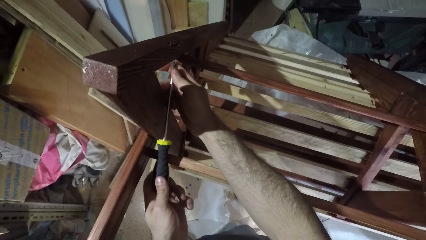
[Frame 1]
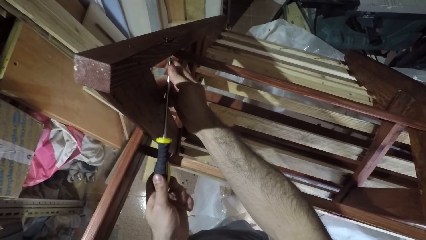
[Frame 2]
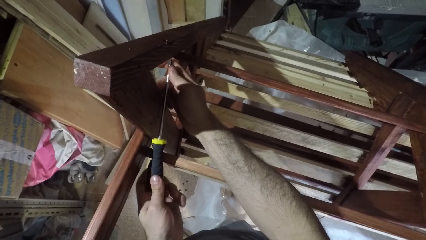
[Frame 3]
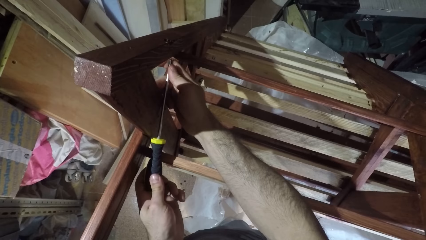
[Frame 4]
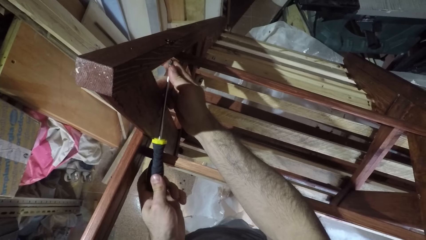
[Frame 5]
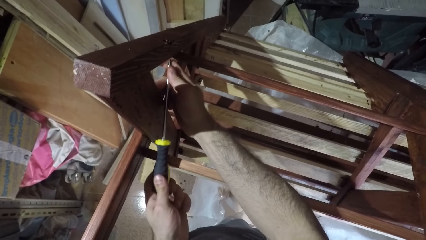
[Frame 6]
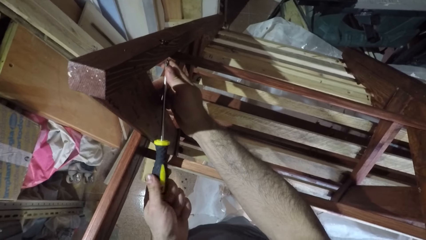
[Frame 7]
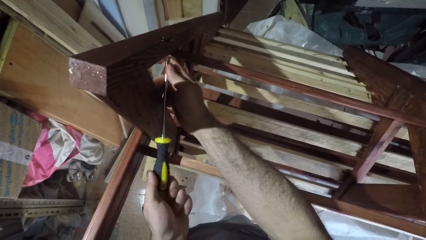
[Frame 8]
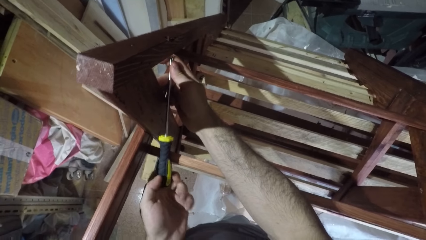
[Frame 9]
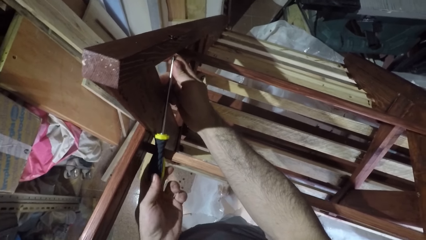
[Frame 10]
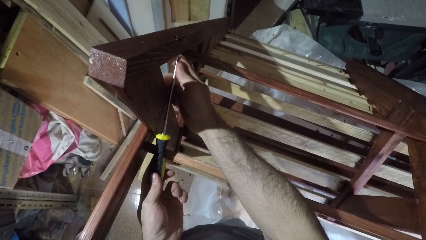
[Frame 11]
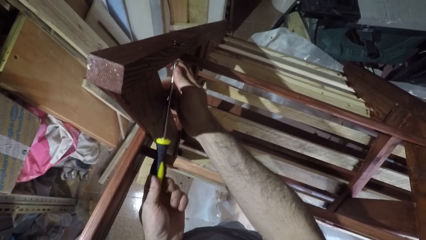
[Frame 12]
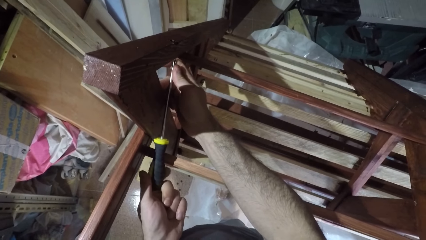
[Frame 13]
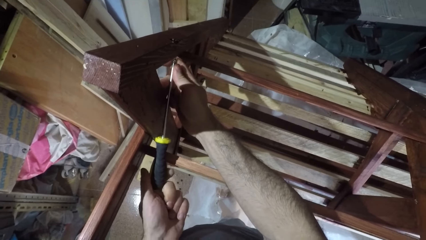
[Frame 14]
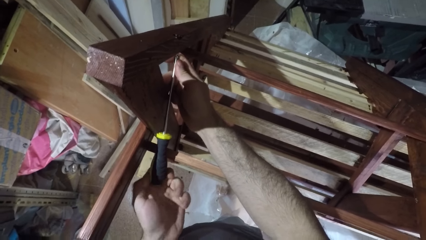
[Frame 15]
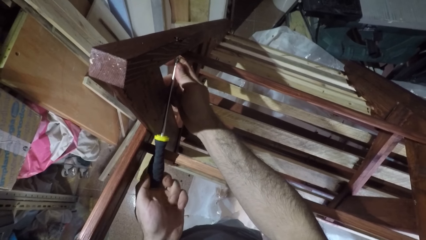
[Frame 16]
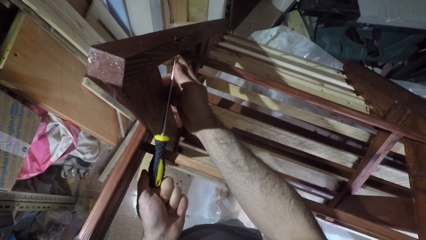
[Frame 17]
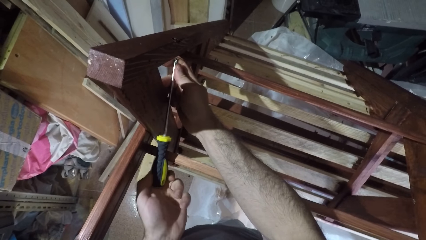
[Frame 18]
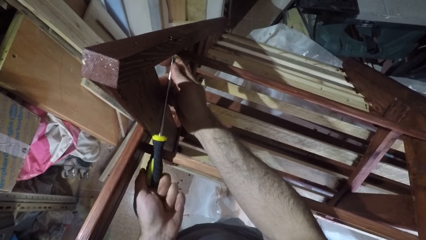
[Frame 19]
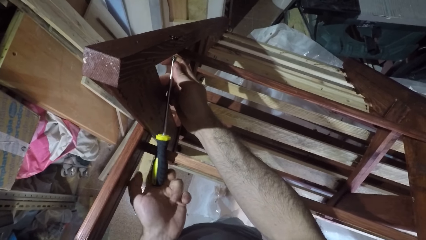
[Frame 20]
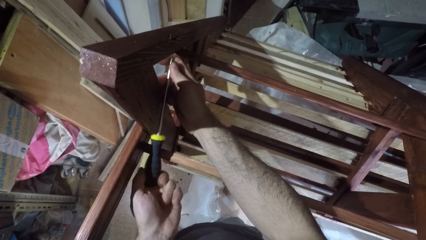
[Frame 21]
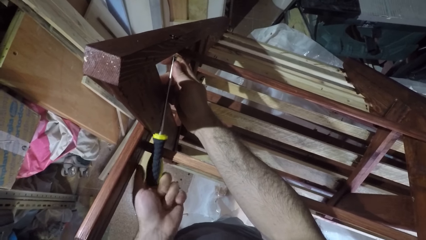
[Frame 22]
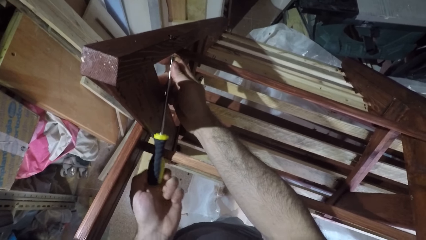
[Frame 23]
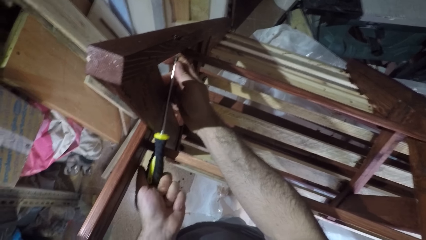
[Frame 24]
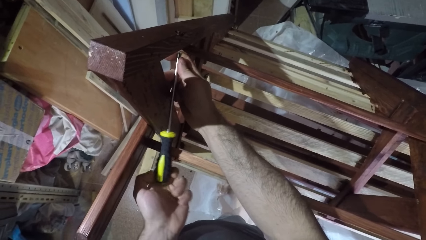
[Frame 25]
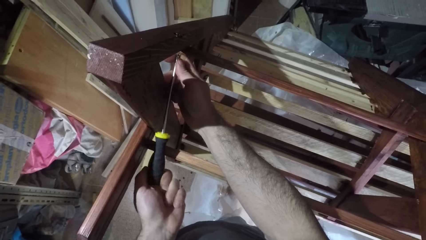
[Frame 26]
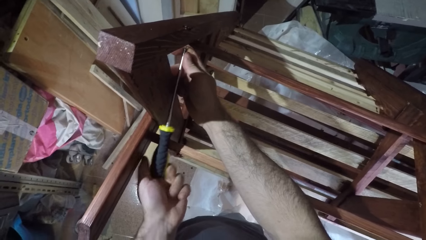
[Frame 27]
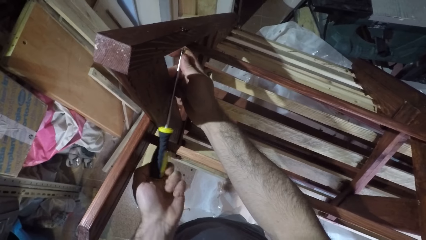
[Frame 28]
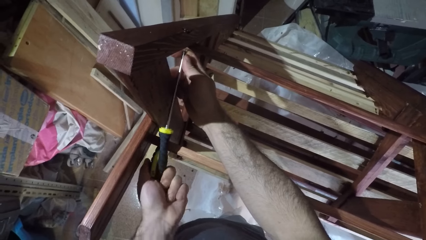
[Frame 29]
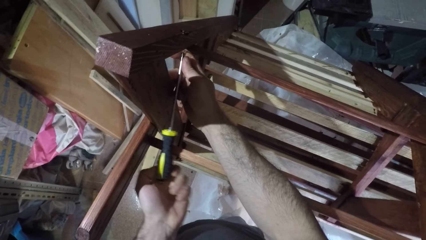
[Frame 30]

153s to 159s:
The camera wearer opens a nut.

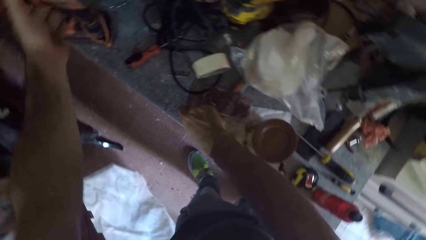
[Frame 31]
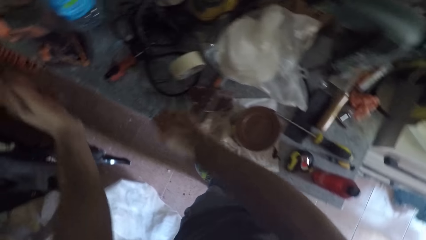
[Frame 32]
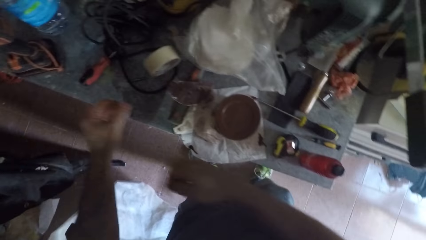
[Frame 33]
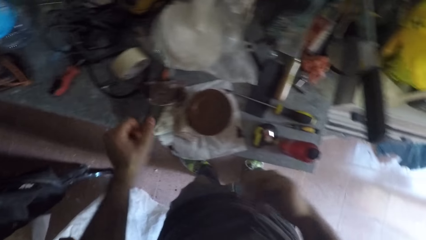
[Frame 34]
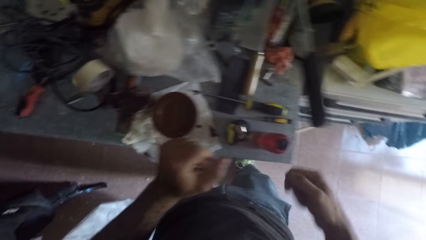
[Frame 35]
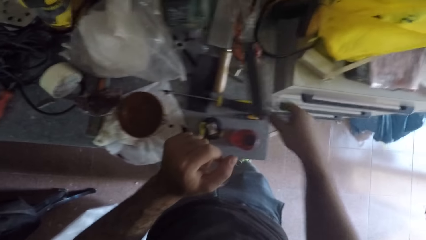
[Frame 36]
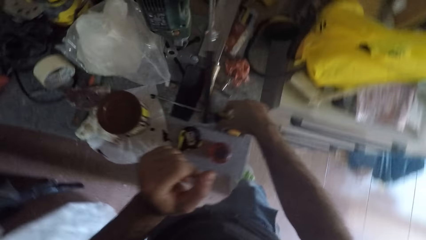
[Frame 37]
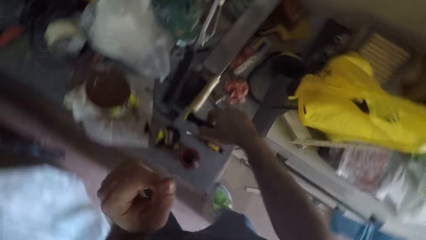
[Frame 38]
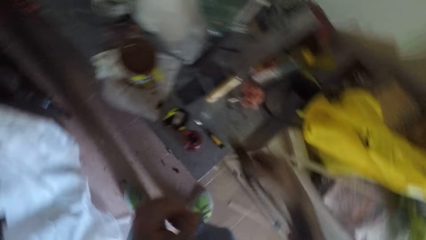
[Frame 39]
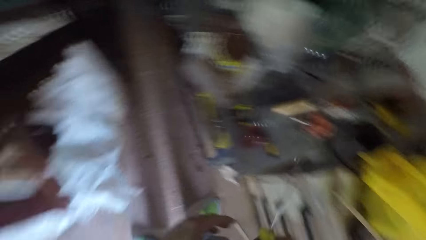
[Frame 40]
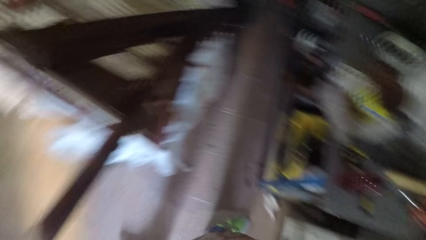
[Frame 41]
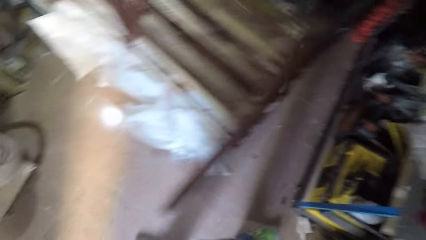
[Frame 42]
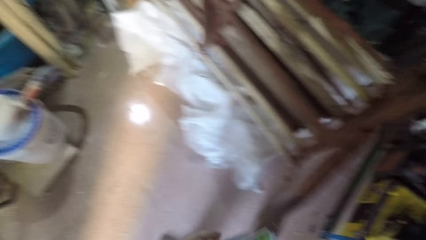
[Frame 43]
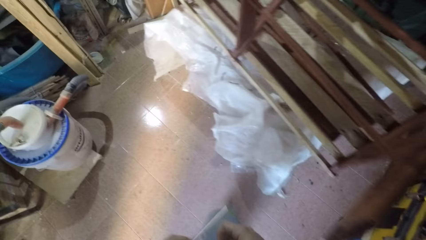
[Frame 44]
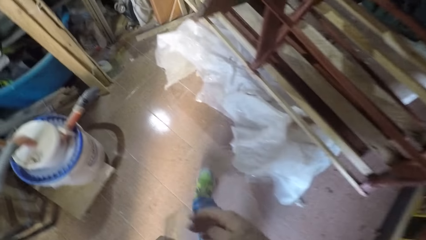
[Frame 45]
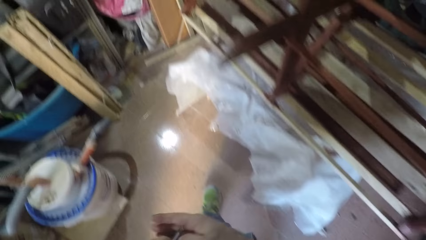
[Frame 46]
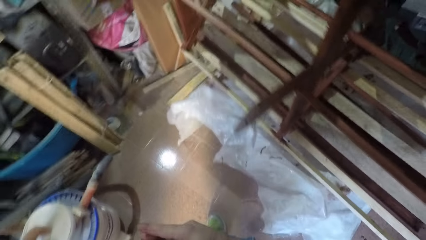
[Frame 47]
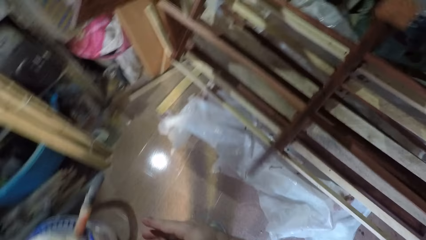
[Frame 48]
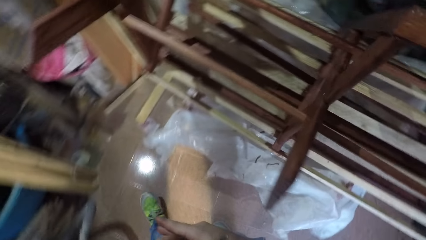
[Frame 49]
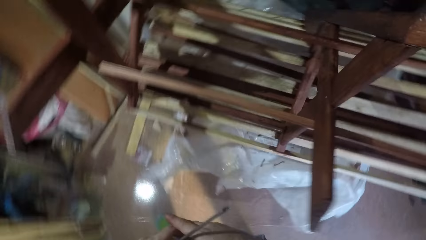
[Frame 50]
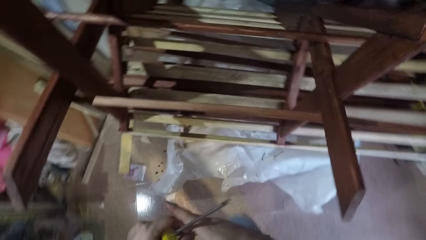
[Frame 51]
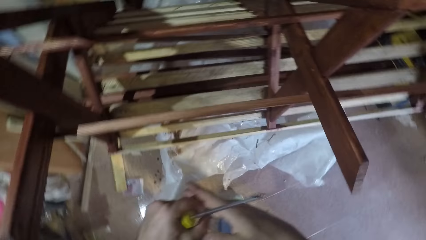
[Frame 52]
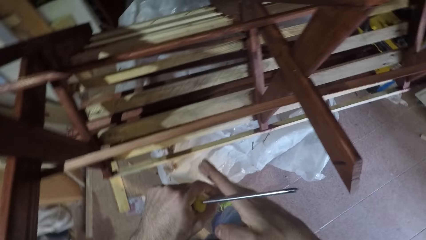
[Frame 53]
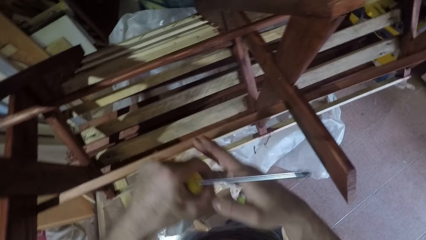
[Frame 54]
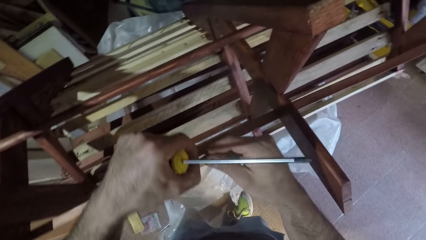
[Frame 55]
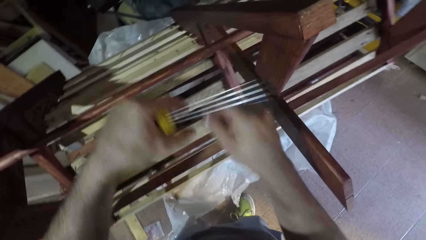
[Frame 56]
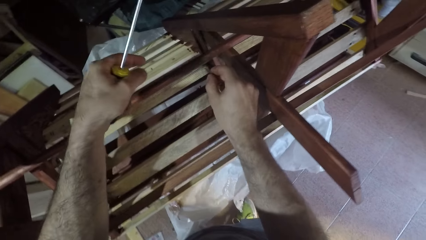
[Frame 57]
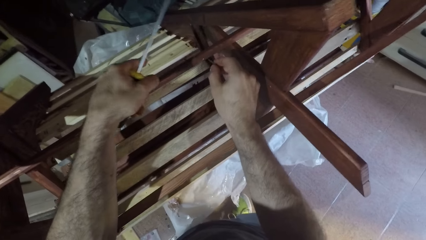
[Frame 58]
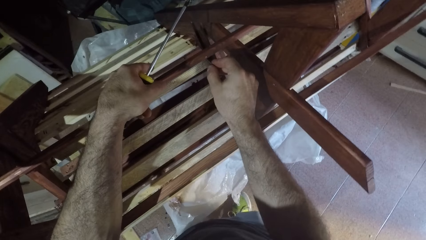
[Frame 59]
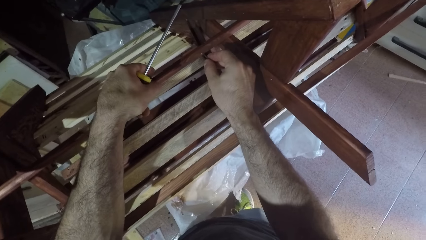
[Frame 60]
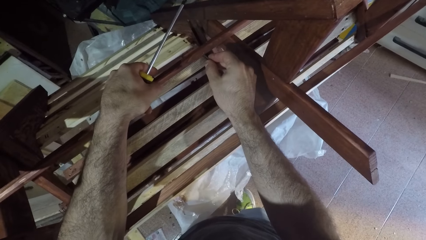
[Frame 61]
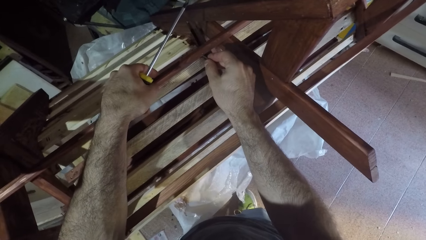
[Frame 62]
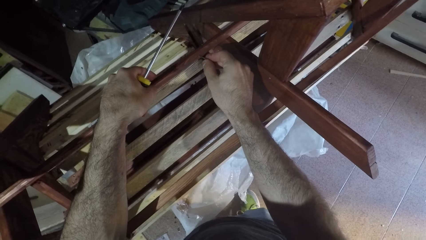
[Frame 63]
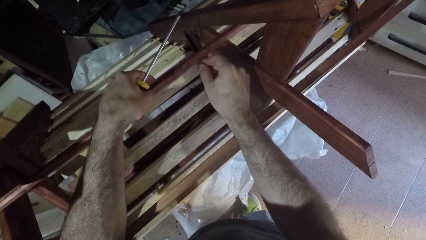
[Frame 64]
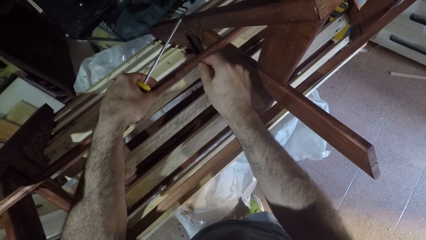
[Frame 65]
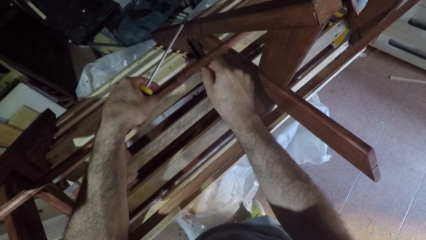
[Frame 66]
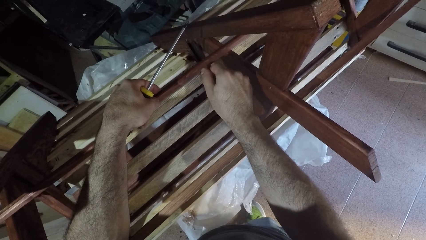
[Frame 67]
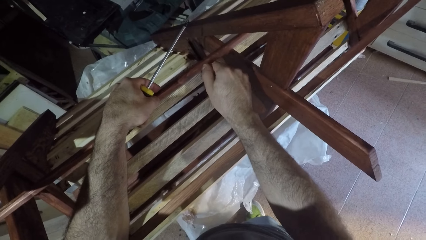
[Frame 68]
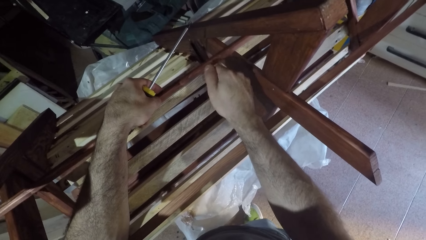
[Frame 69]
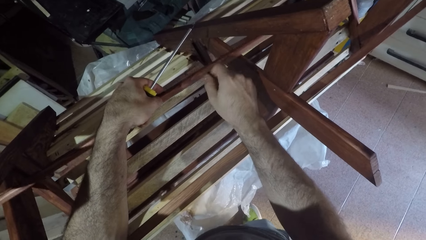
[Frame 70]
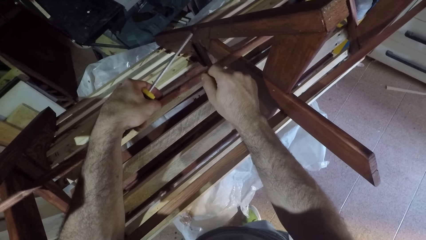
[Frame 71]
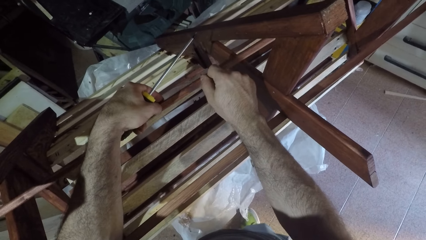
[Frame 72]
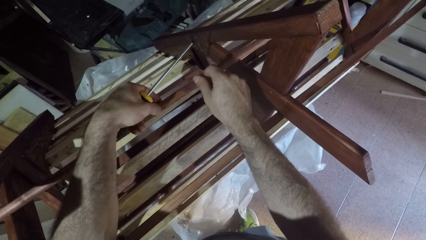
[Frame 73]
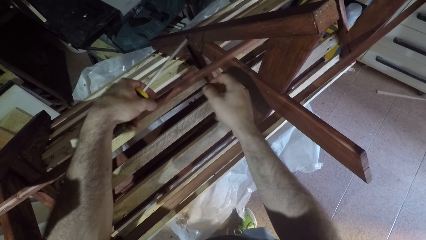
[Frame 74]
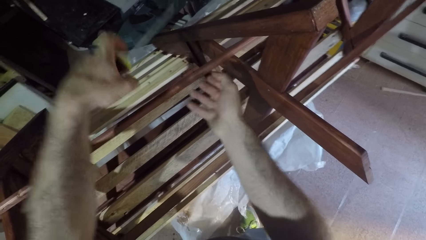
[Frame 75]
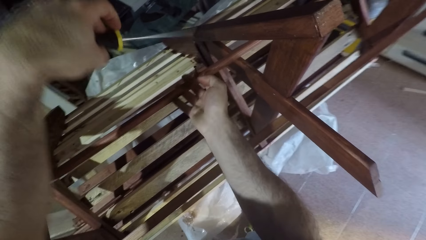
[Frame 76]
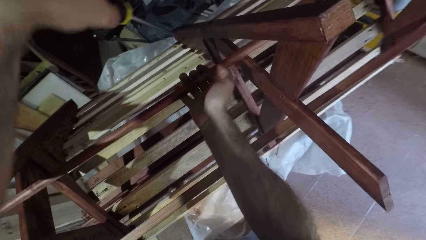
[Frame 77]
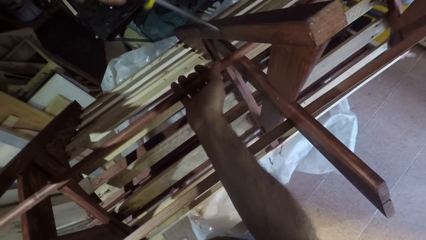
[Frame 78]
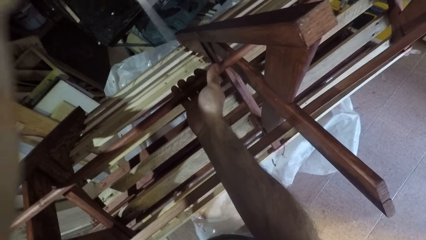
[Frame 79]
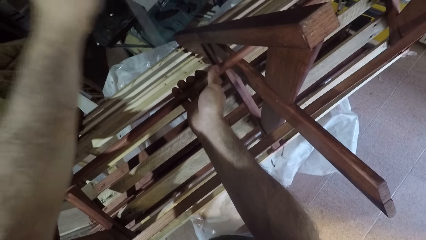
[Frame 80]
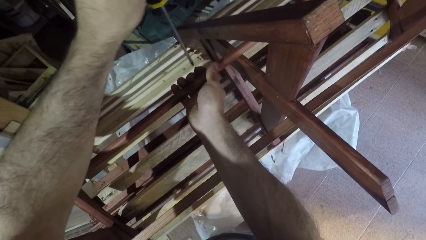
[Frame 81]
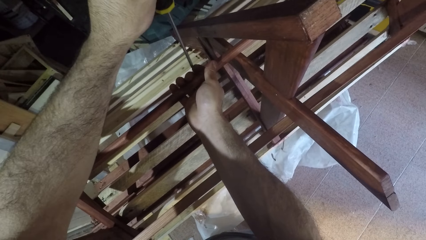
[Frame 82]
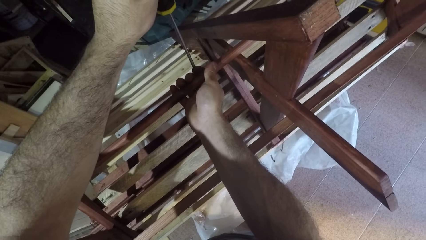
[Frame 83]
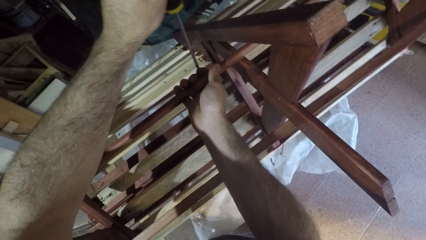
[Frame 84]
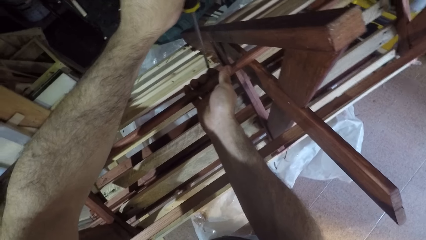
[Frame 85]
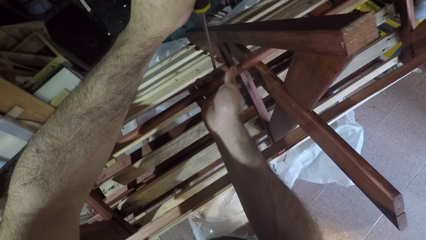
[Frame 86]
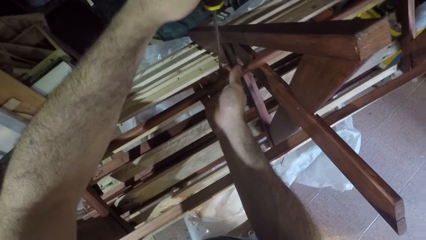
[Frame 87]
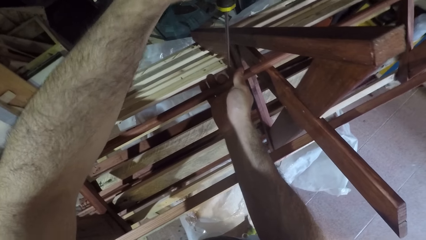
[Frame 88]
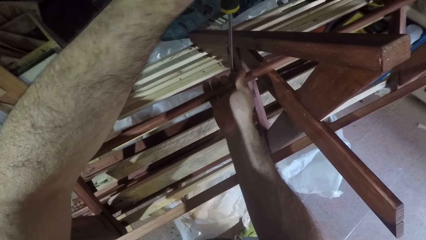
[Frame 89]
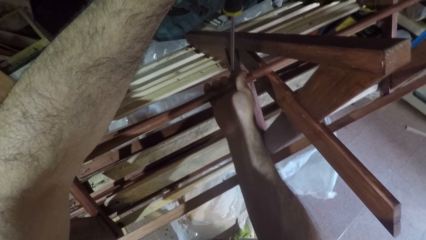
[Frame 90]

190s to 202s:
The camera wearer places the drill on the table. He picks up a bolt screw or nut from the table with his right hand. He picks up the screwdriver from the table with his right hand. He walks in the room. He puts the bolt screw on the wooden structure or frame with his right hand. He screws the bolt screw on the wooden structure with the screwdriver in his left hand.
